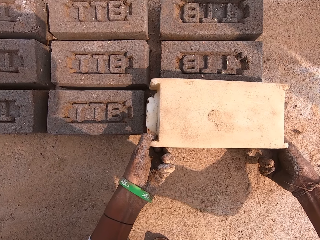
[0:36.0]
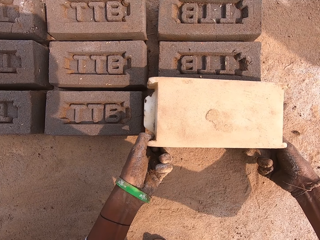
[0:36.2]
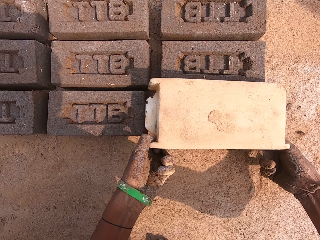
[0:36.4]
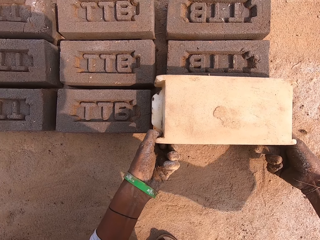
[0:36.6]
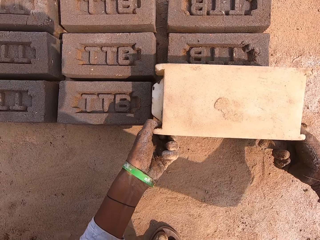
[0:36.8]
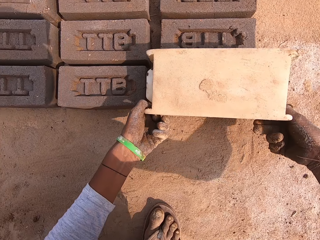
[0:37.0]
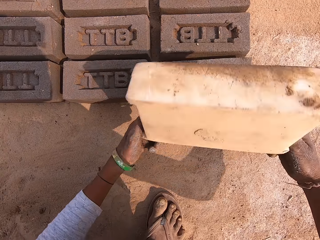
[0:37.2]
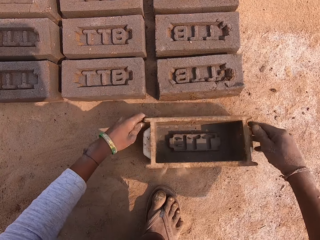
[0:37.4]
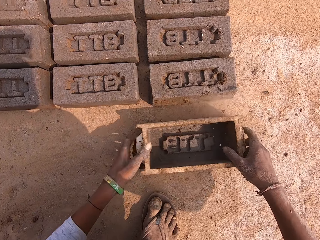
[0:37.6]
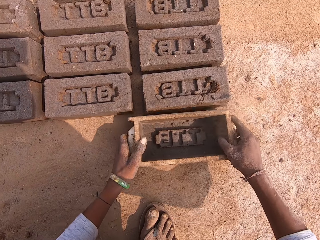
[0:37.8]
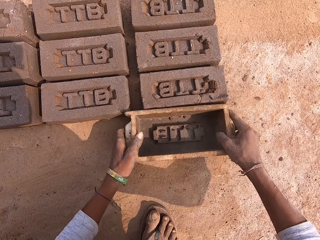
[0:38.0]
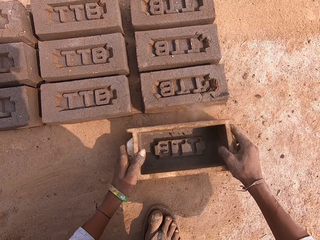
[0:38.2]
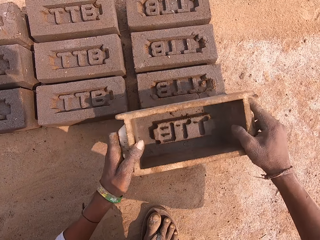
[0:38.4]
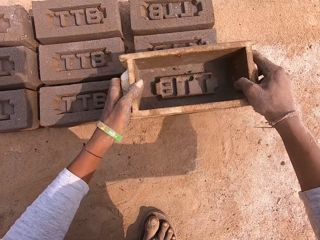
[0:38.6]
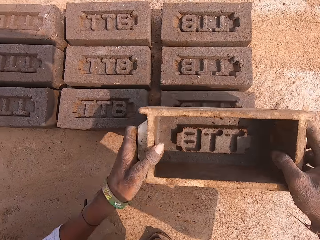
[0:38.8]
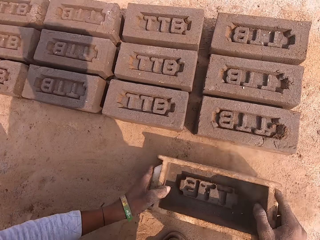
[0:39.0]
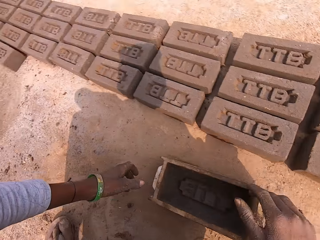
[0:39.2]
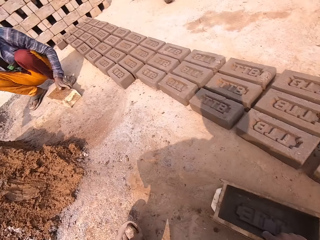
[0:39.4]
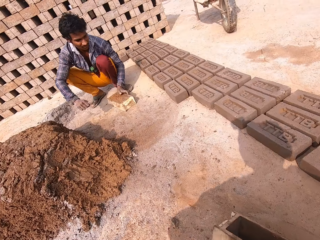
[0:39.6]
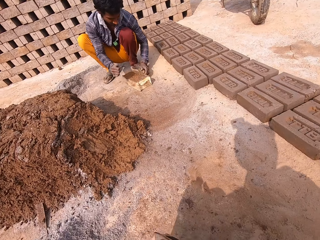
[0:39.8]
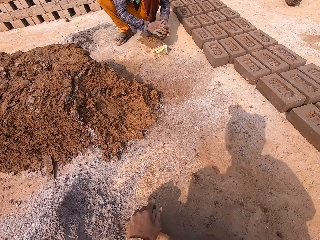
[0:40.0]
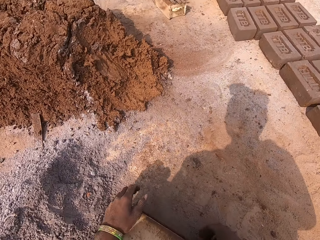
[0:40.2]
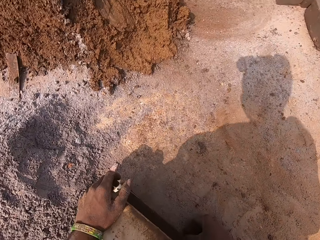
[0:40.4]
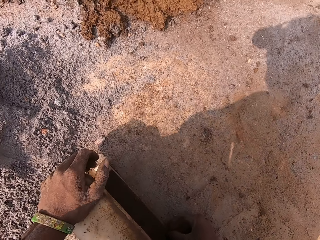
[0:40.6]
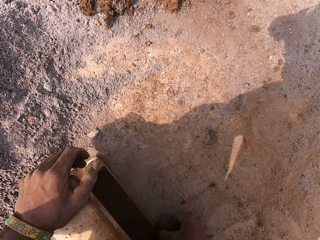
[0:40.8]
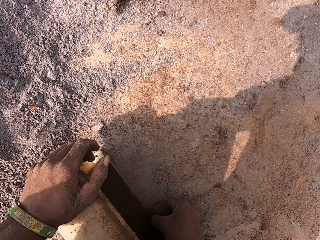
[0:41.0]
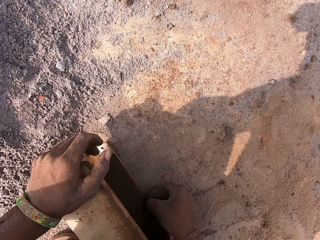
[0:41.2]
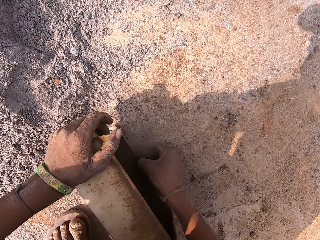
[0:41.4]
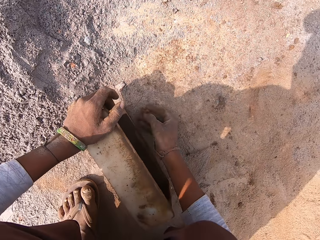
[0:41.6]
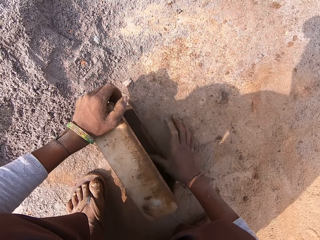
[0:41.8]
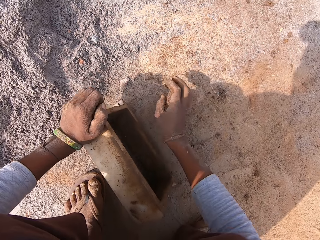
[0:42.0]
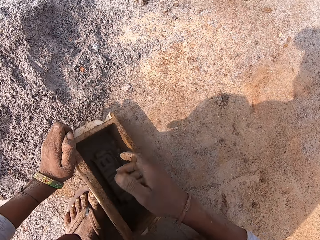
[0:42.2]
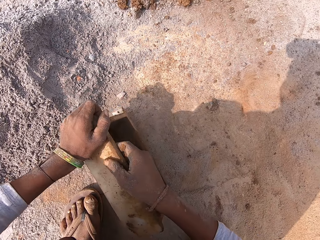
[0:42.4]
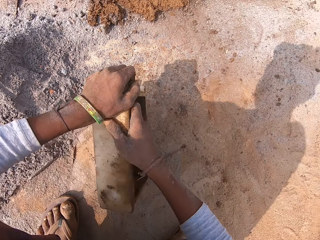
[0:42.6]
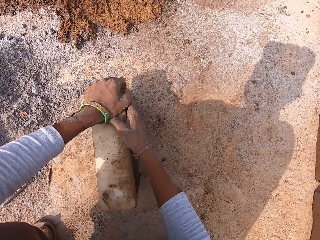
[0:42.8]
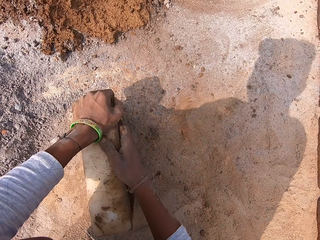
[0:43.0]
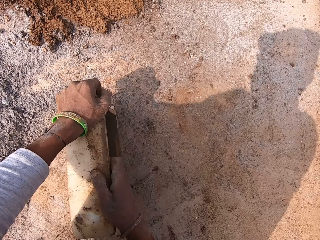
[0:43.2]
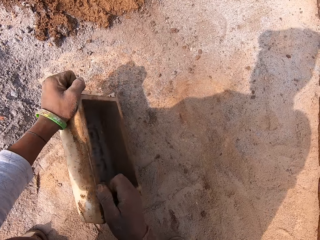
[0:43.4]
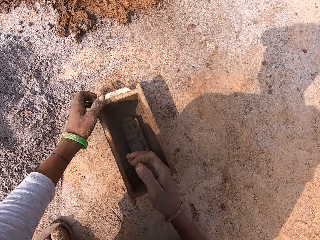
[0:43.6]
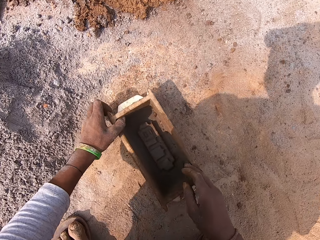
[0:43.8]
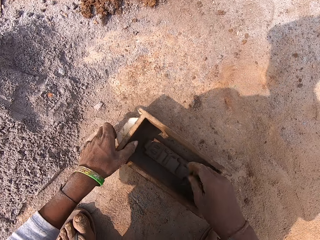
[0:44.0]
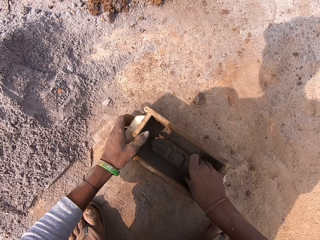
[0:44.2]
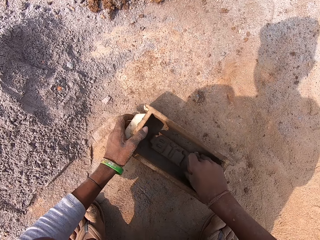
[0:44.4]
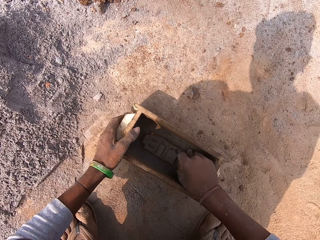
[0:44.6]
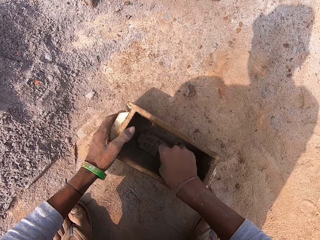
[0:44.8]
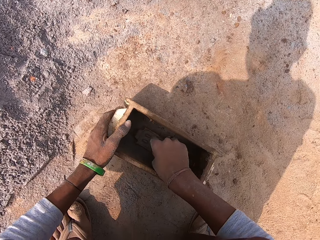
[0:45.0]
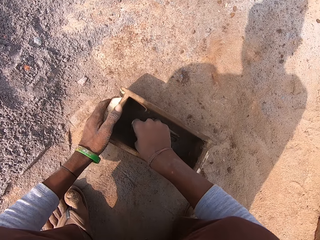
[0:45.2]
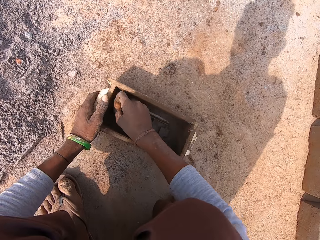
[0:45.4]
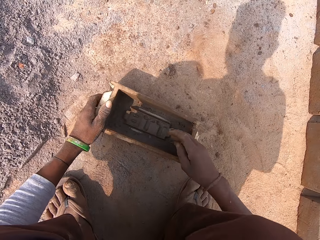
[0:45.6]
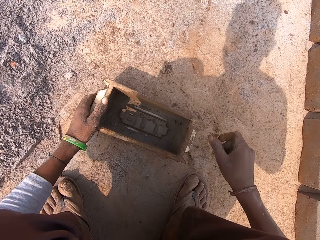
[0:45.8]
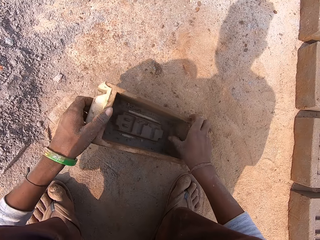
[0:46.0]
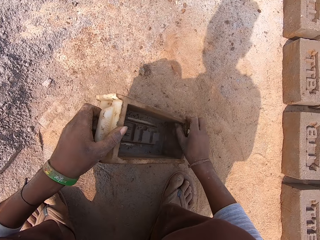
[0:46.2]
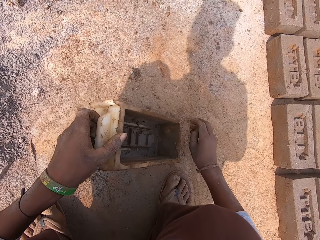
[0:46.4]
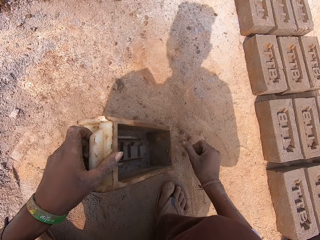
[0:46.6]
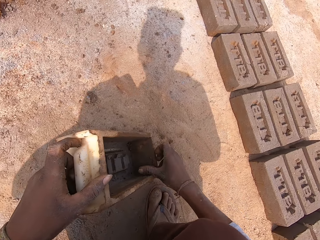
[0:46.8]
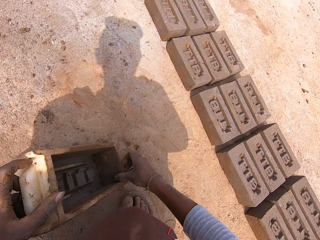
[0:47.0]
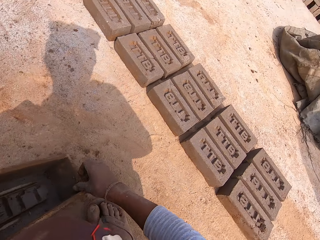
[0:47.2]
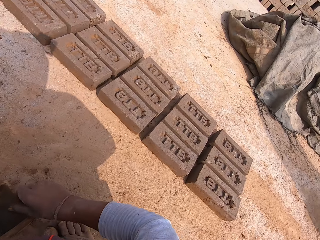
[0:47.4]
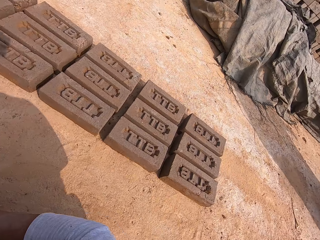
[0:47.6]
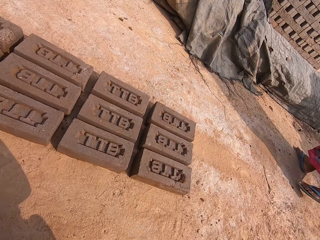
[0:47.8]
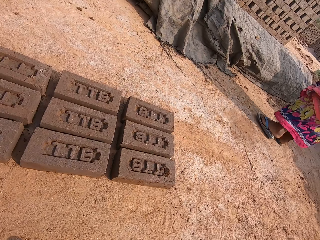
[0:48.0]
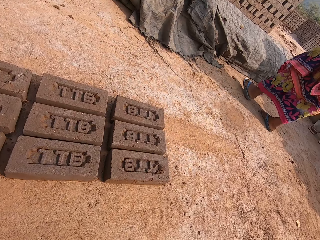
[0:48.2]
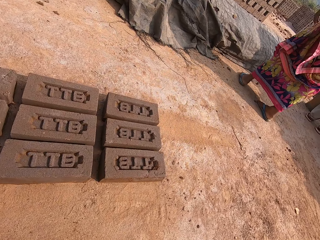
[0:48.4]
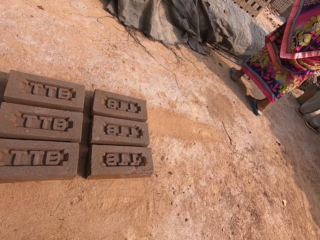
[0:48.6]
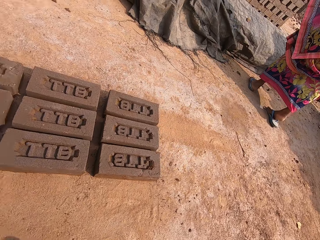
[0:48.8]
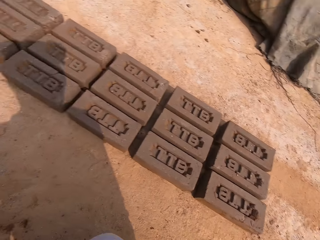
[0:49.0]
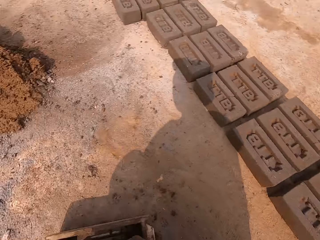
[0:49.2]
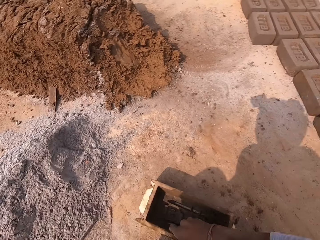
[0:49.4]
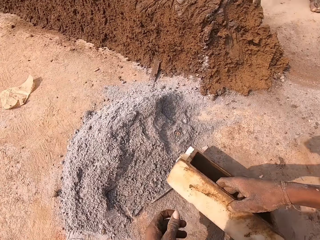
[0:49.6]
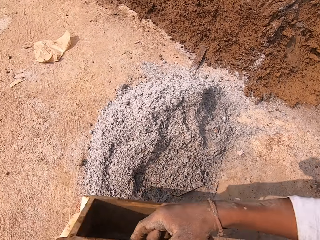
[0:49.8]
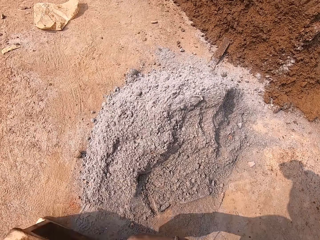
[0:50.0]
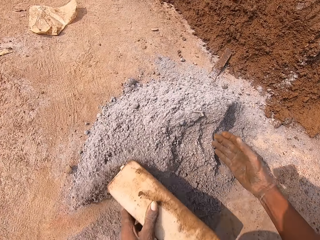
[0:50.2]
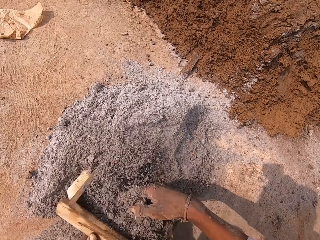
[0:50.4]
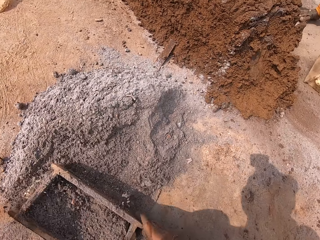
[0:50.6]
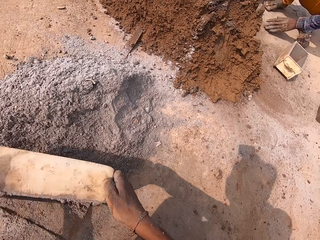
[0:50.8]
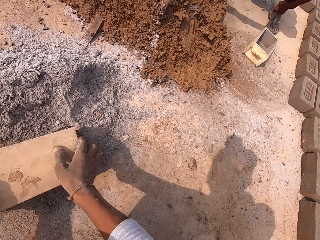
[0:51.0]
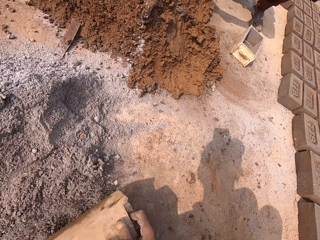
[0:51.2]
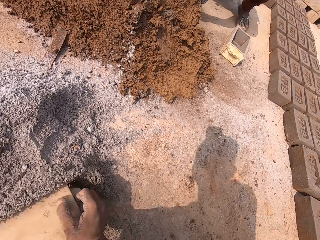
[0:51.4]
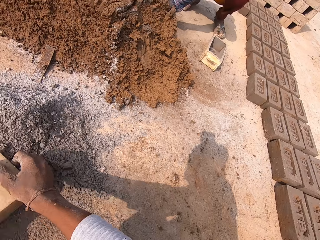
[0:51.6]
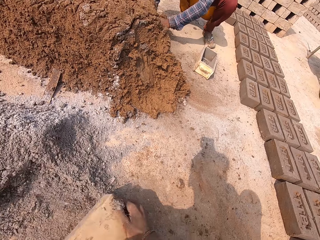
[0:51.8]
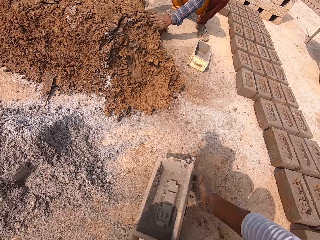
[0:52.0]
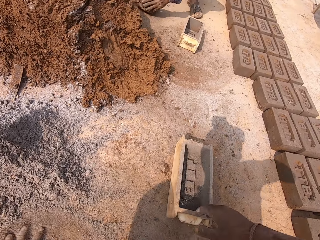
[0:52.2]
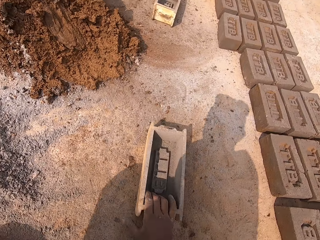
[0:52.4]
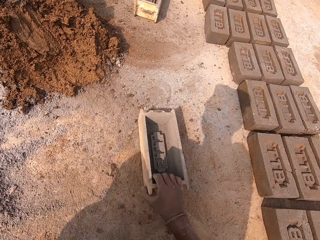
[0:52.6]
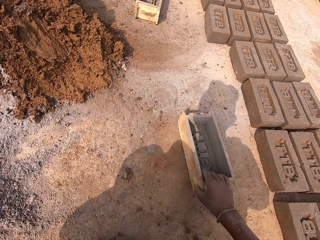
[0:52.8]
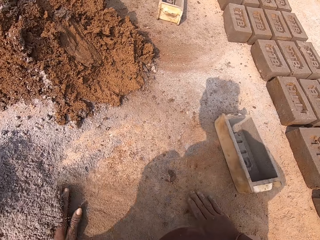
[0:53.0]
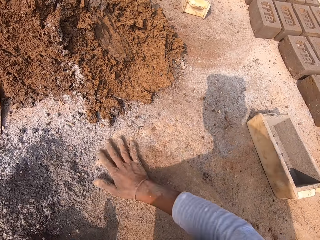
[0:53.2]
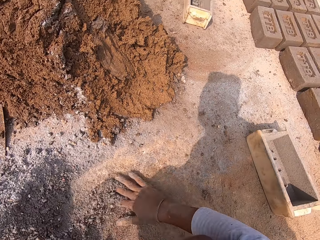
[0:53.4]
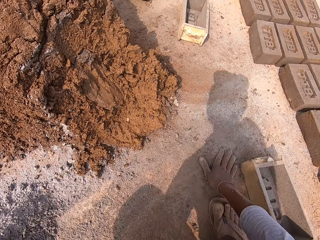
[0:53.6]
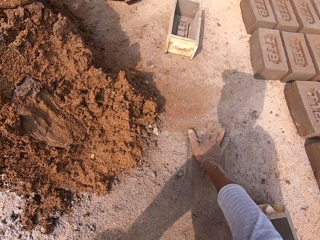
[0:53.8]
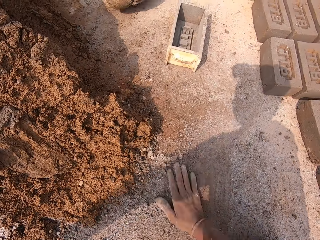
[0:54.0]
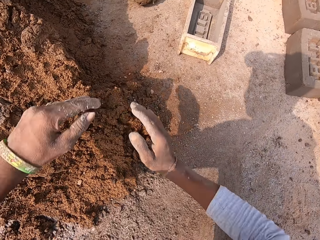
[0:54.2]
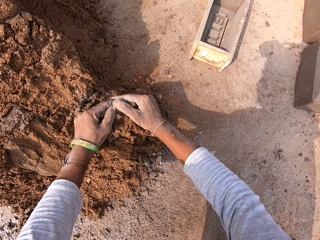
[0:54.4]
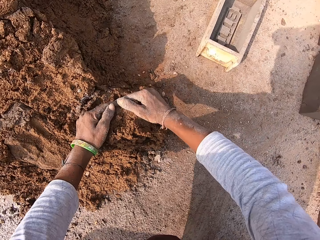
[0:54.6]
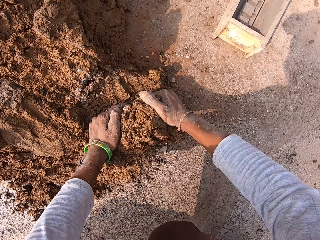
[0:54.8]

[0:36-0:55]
The camera wearer puts a plastic down. He pushes the plastic. He picks the plastic up. He drops the block mold pan on the ground with both hands. He throws the plastic. A person picks mud. The camera wearer looks down. He removes clay mold from the block mold pan on the ground with his right hand. He touches the plastic. He looks down. He looks down again. He puts soil in the plastic. He mixes the block mold pan in the borax sand on the ground with both hands. The person moves a hand. The camera wearer pushes the soil. The person picks the mud. The camera wearer pushes the plastic. He drops the block mold pan on the ground with his right hand. He sweeps the borax sand on the ground with his right hand.

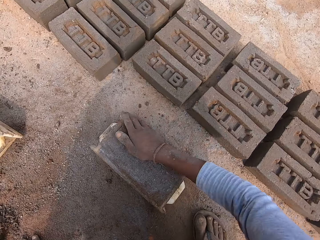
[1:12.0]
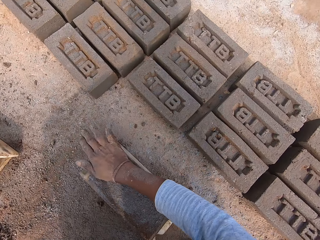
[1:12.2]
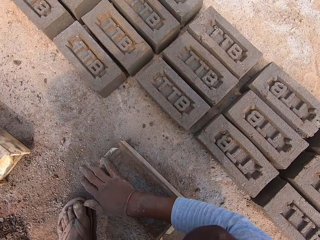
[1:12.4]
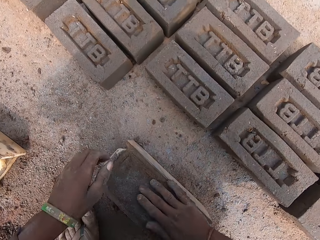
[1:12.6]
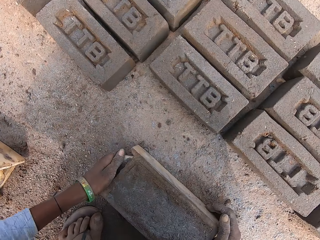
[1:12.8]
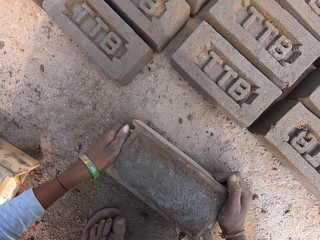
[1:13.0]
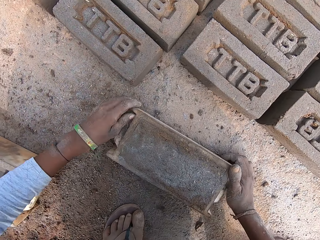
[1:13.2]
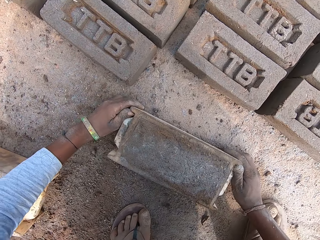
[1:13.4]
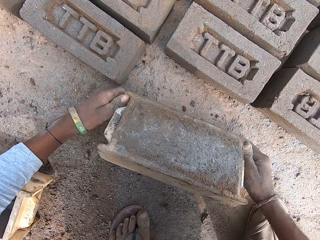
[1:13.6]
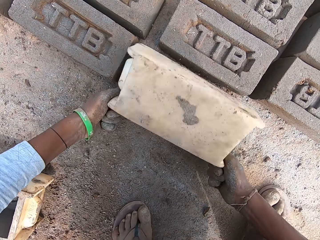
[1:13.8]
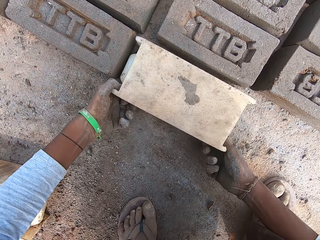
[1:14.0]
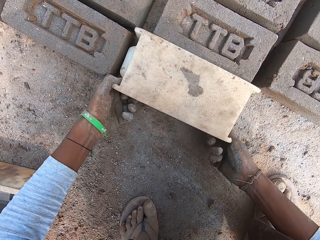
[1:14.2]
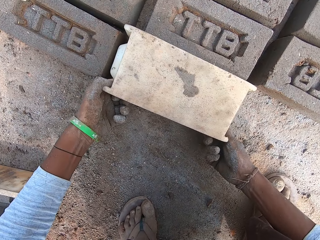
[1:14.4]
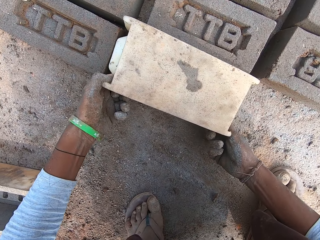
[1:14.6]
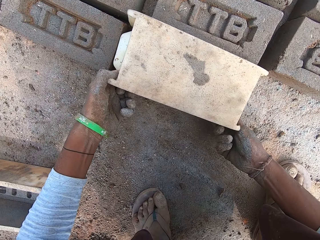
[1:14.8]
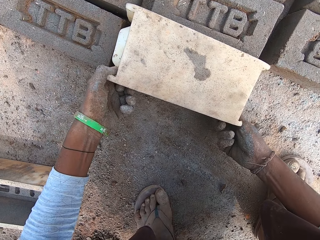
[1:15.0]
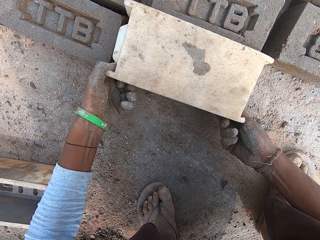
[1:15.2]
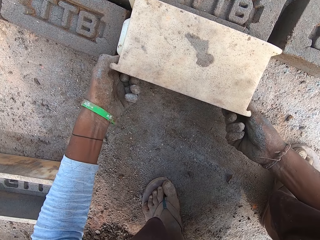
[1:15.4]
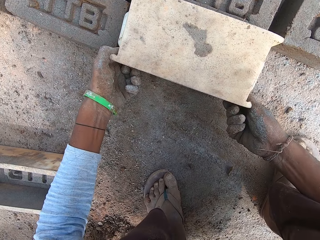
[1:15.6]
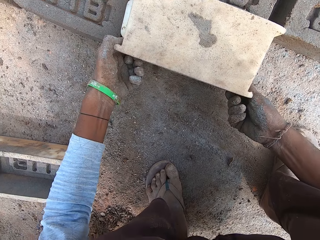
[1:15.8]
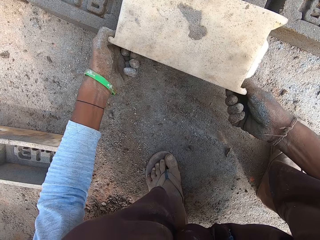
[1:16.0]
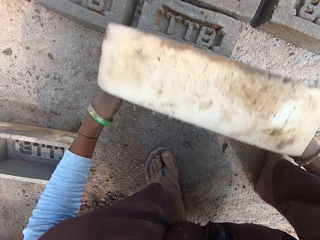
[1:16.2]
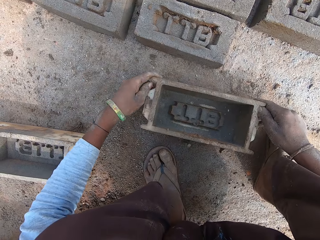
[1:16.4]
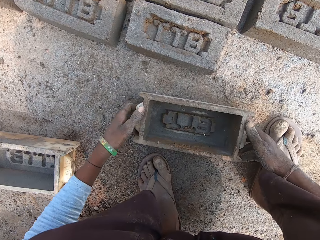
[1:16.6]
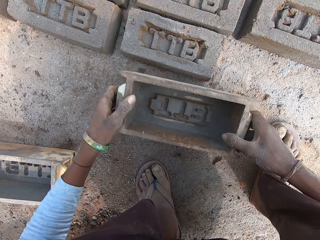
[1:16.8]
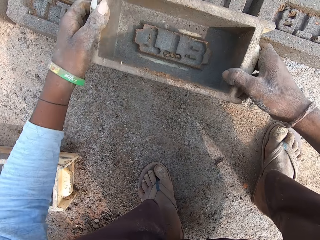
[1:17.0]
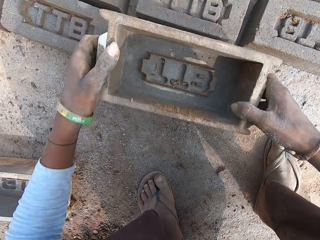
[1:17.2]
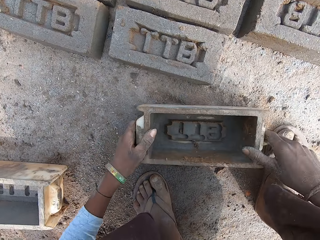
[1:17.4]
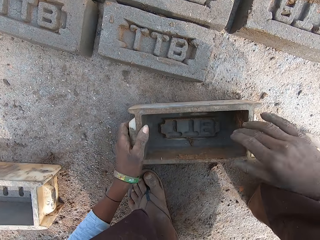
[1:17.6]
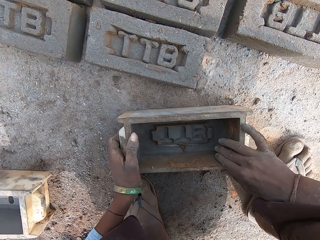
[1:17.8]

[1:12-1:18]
The camera wearer pushes plastic. They hold the plastic. They turn over the block mold pan on the ground with both hands. They pour mud. They remove the plastic from the mud. They raise the block mold pan with both hands. They drop the block mold pan on the ground with both hands. They put the plastic on the mud.
